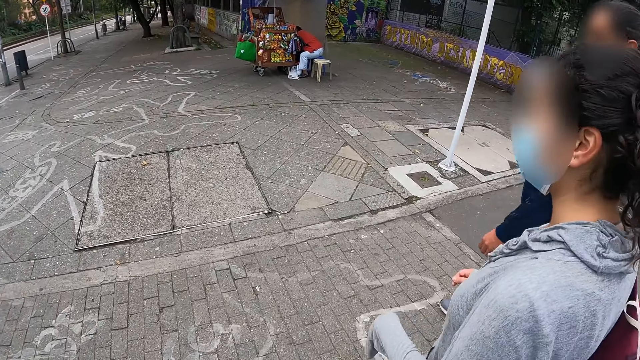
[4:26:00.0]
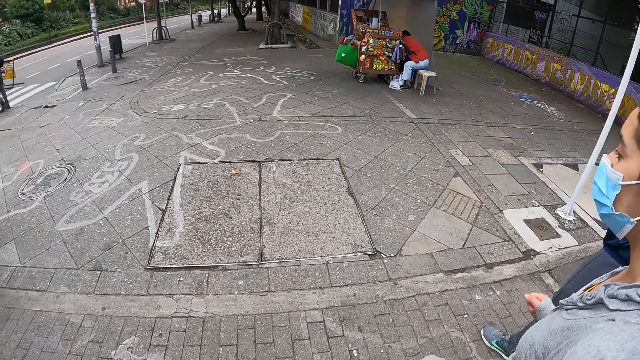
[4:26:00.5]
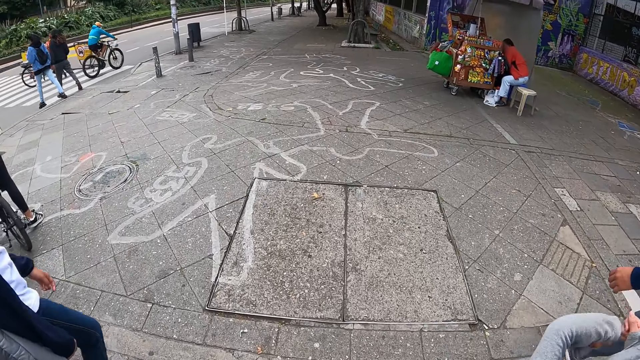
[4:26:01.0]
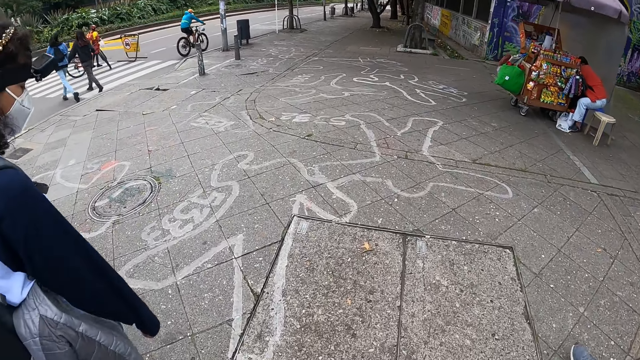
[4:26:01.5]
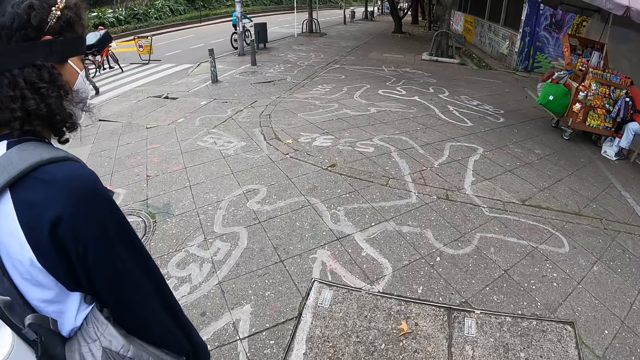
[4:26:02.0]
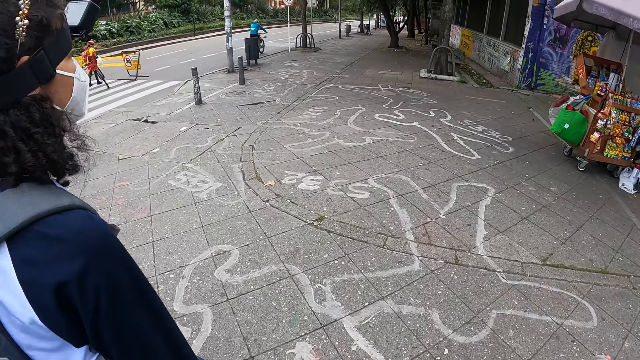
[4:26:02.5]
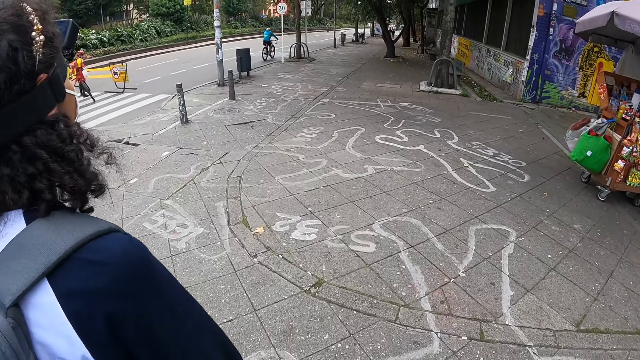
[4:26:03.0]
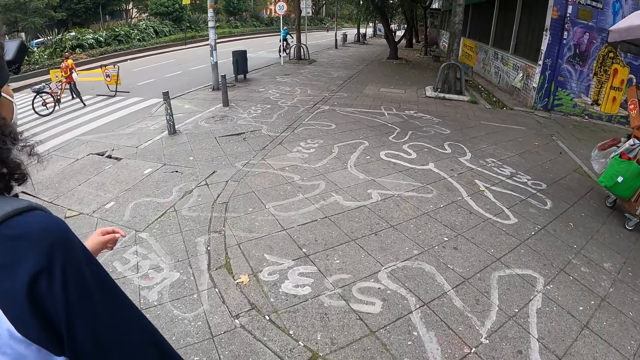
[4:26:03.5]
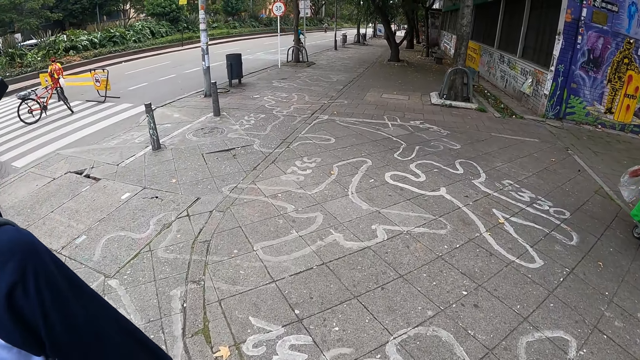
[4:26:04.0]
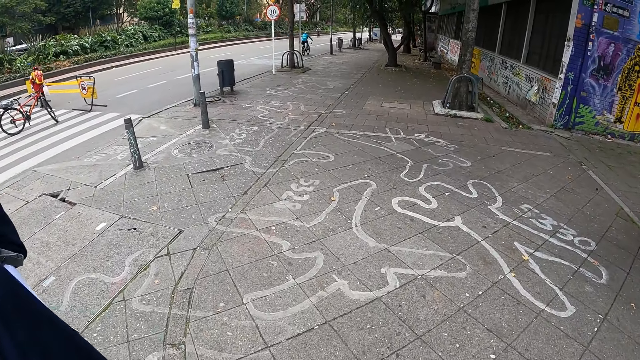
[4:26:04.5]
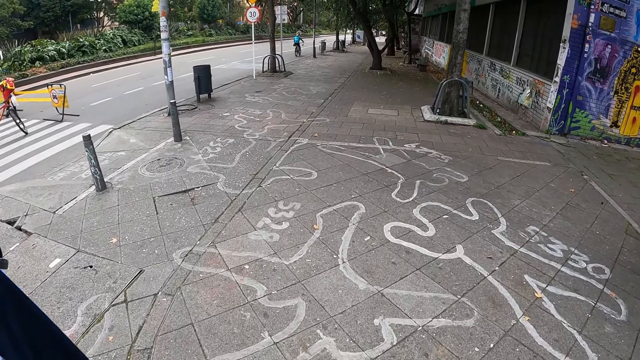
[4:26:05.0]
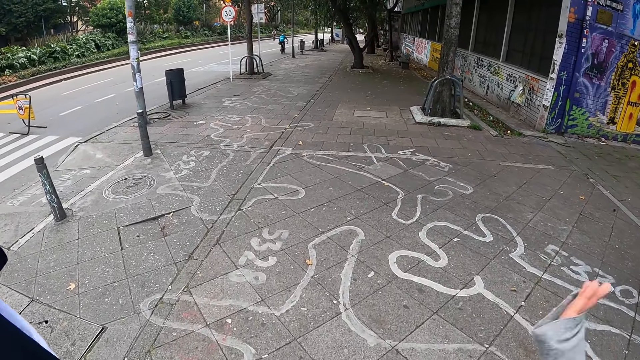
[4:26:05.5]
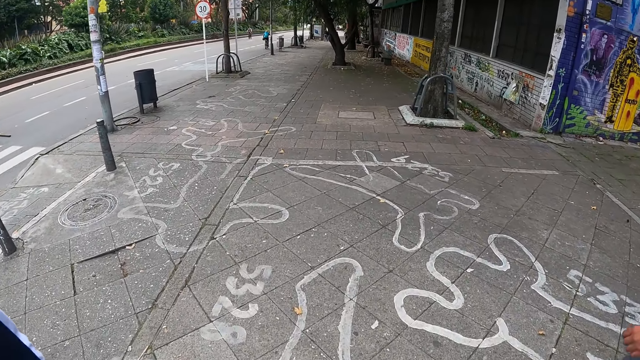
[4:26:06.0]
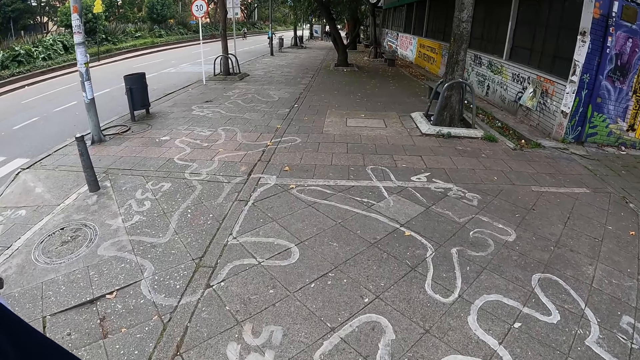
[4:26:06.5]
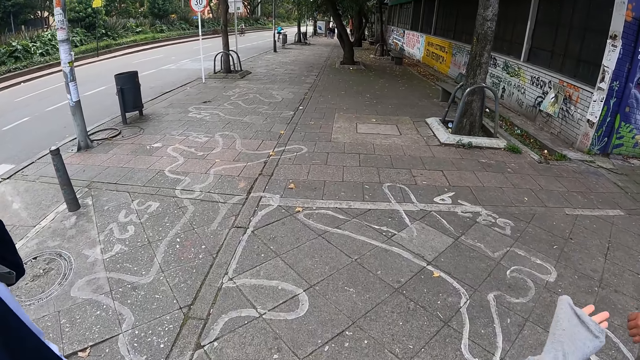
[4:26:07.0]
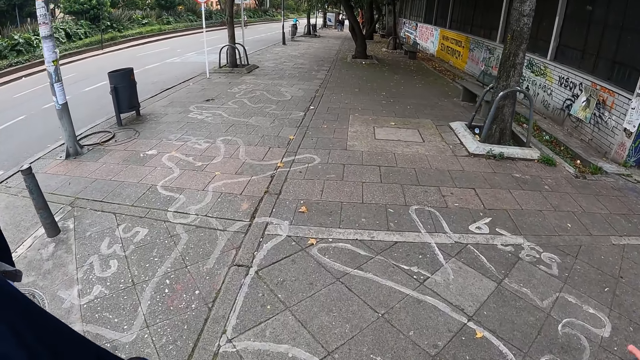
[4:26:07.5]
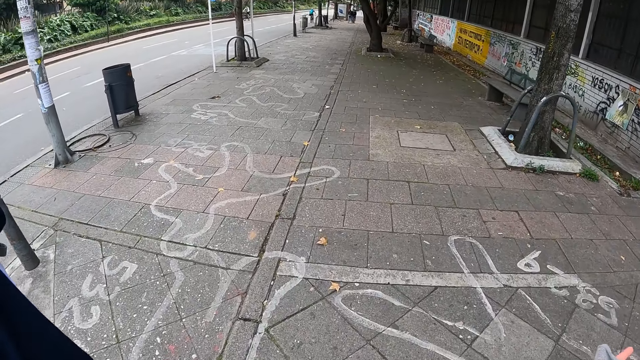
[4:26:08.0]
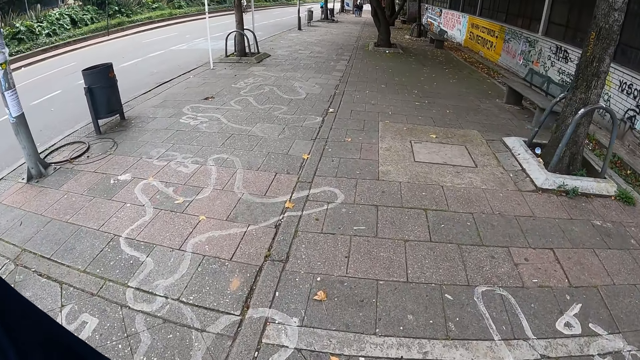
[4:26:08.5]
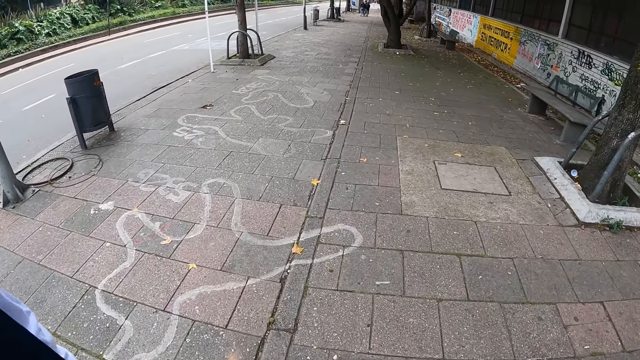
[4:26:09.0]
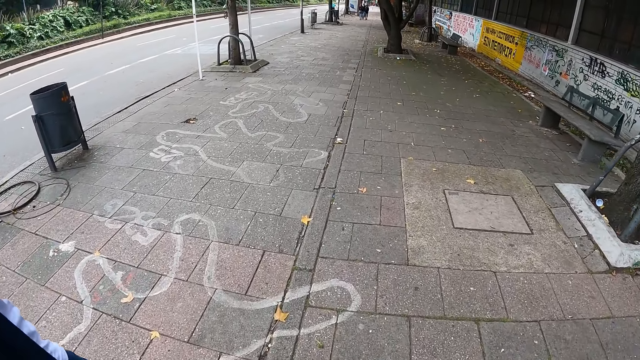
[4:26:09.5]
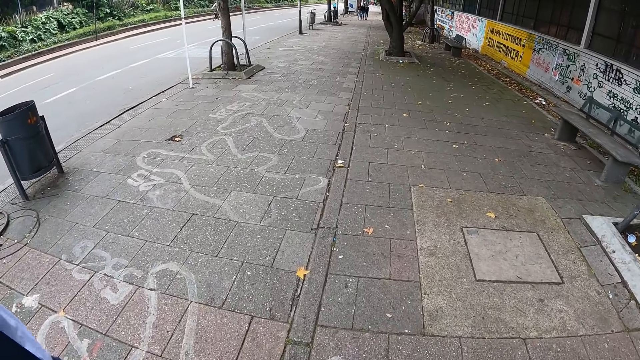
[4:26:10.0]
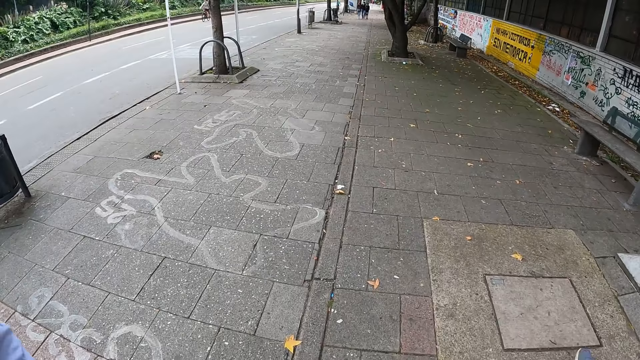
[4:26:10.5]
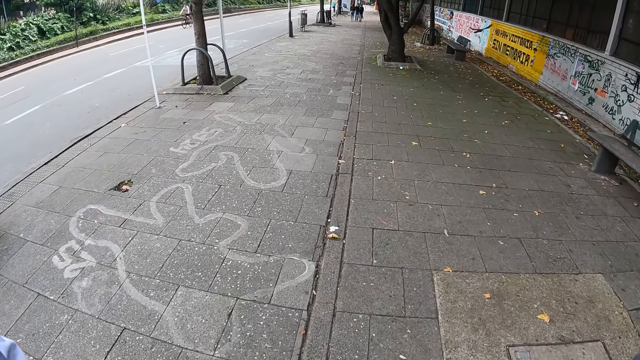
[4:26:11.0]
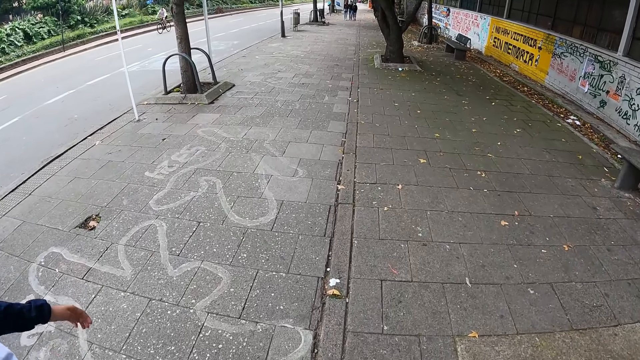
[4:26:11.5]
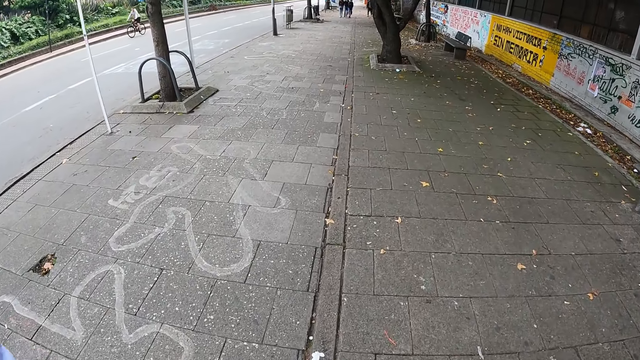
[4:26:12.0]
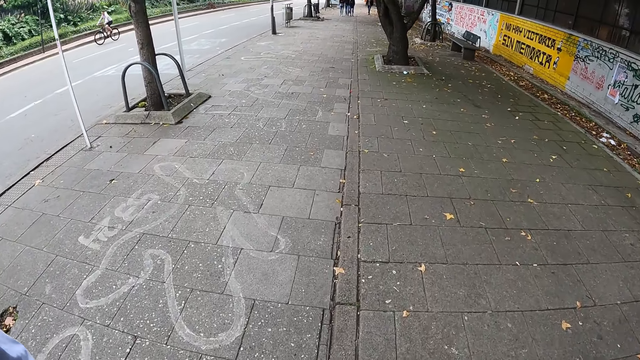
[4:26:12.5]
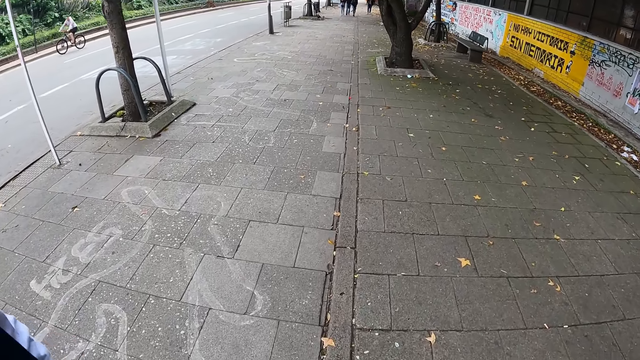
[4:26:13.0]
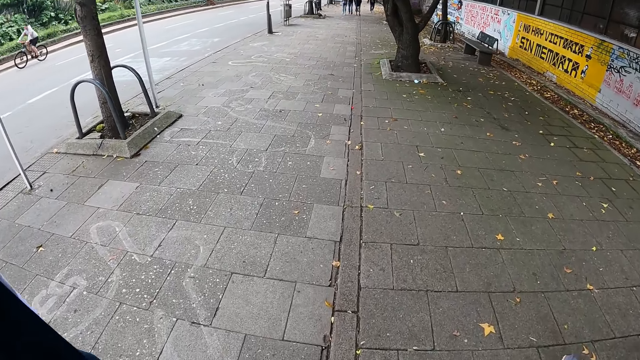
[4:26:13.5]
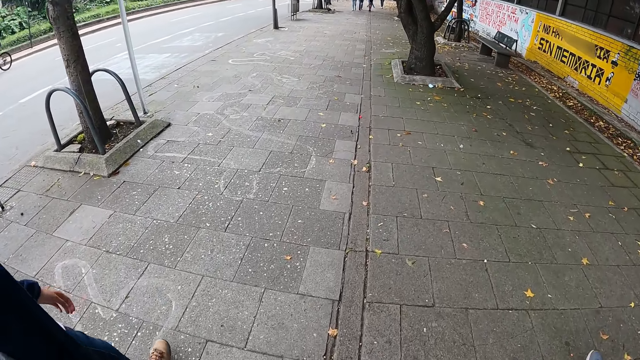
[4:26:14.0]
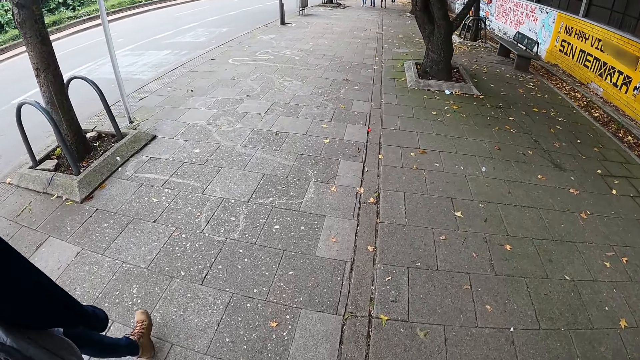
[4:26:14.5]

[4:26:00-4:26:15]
The camera wearer looks at a person. They look at another person. They look at the marking on the pathway. They look at the bottom of the trees. They look at the hand of the other person.

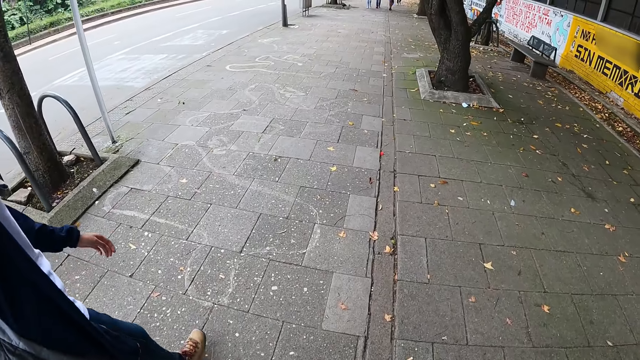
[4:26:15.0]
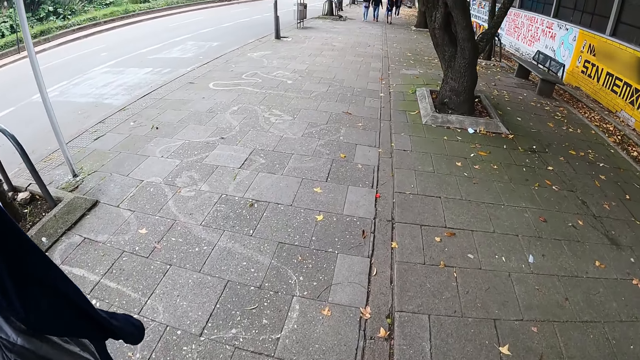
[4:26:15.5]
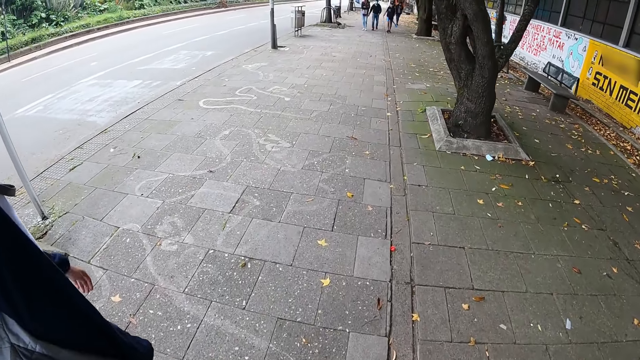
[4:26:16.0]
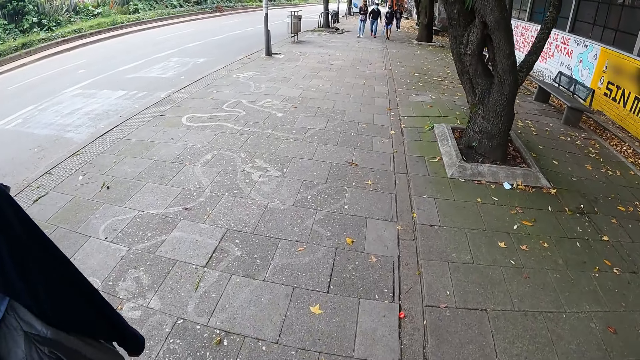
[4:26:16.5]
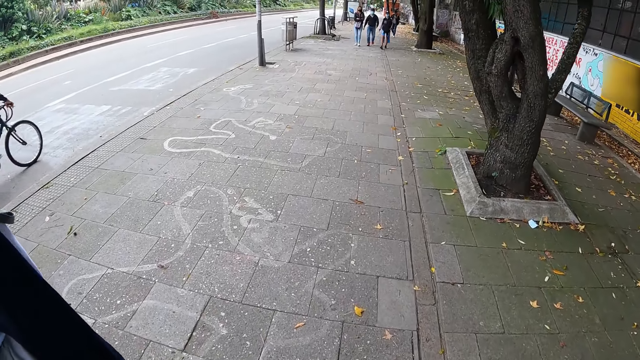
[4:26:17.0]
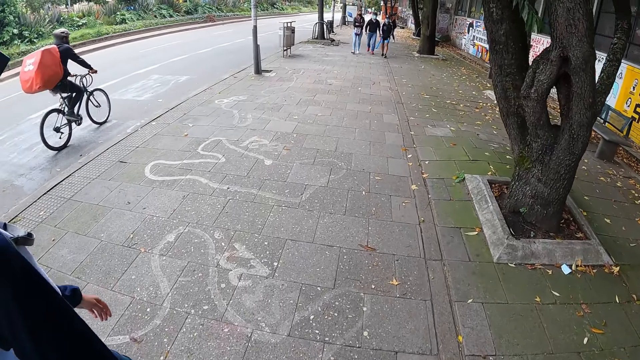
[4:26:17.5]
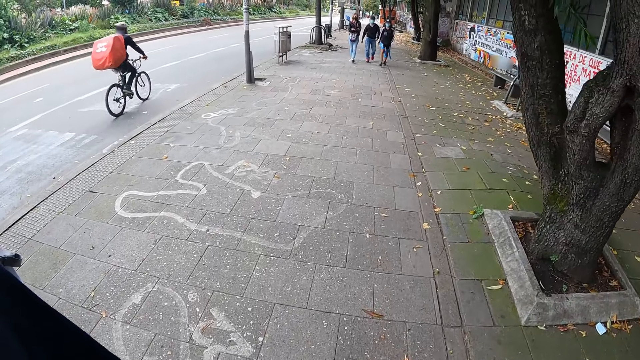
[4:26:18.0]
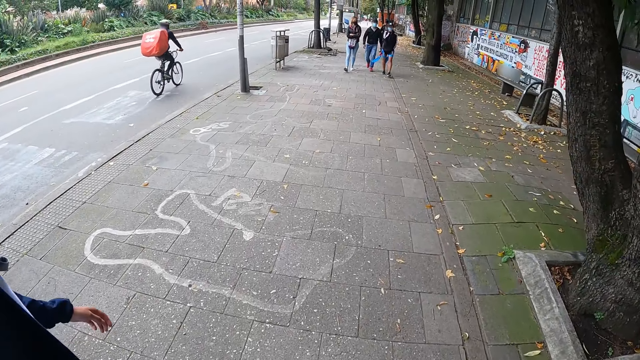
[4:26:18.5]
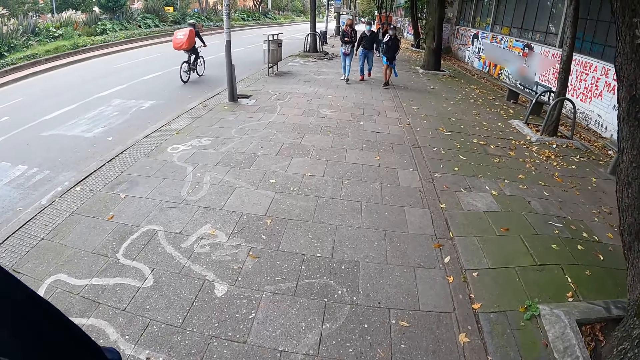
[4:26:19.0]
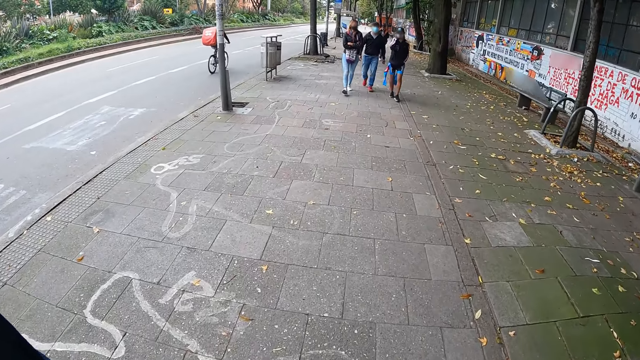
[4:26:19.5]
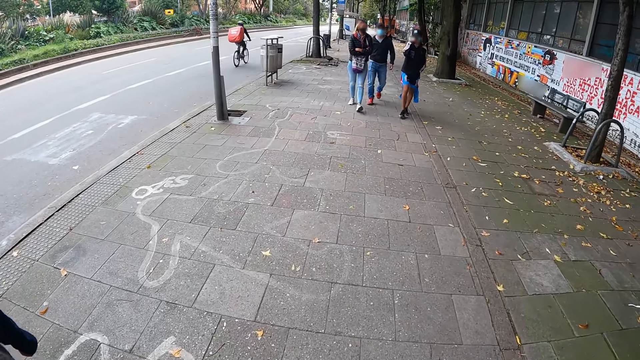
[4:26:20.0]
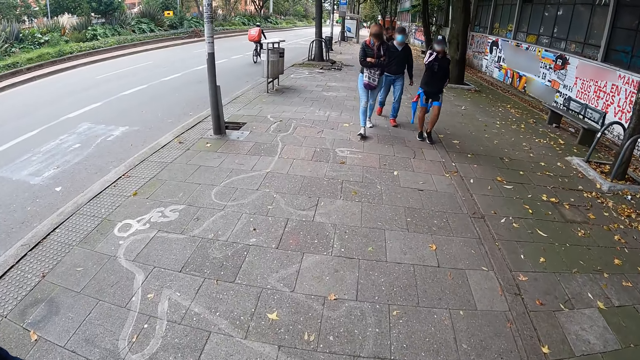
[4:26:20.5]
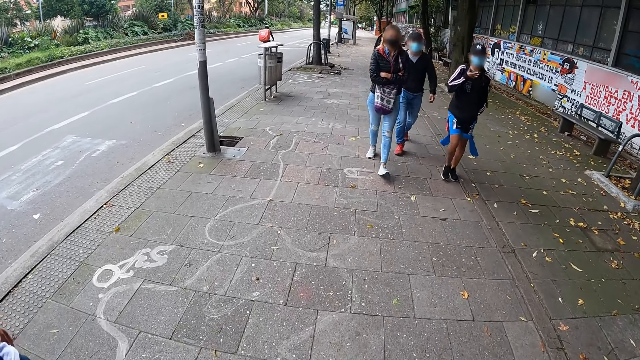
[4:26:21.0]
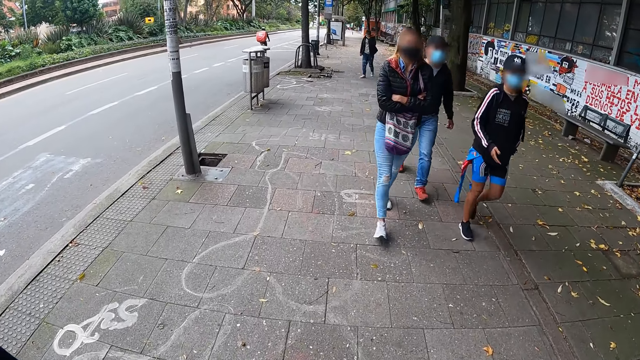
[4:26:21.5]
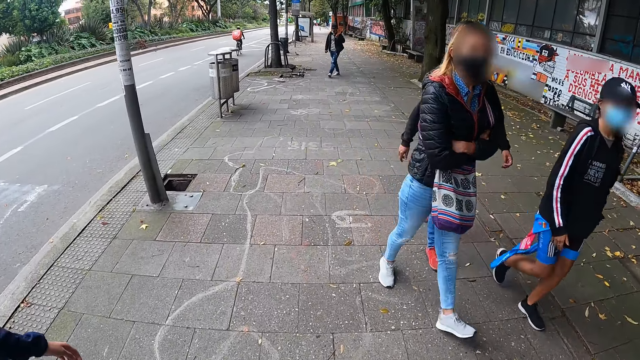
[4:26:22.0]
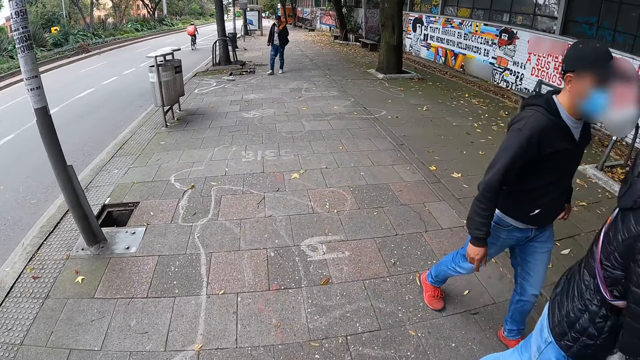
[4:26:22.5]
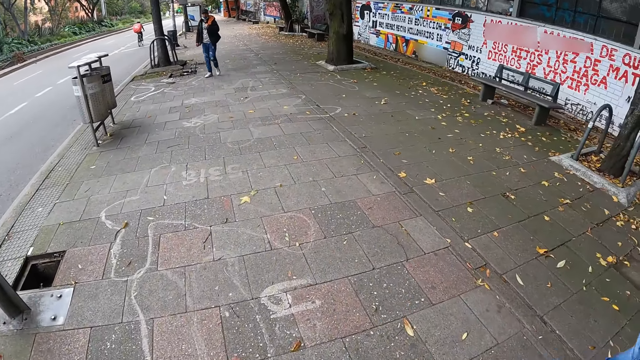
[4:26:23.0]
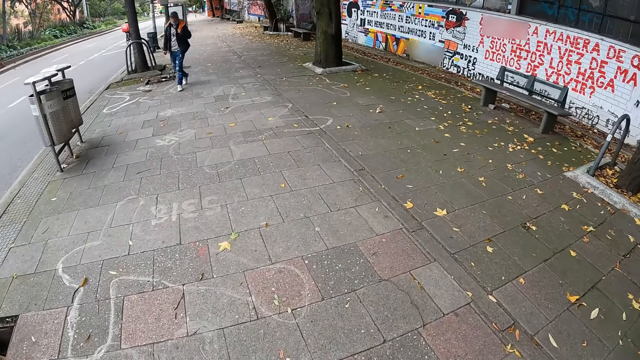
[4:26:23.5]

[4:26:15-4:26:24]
The camera wearer looks on the road. They look at a person with a bicycle. A man walks by the camera wearer. Another man walks by the camera wearer. A woman walks by the camera wearer. The camera wearer looks at the pedestrians.
